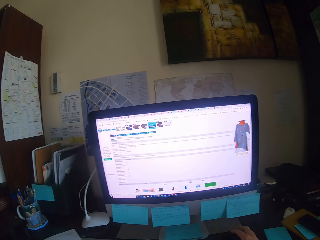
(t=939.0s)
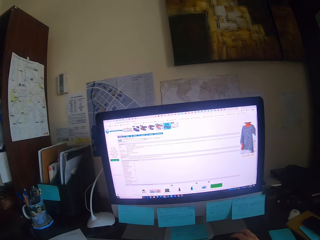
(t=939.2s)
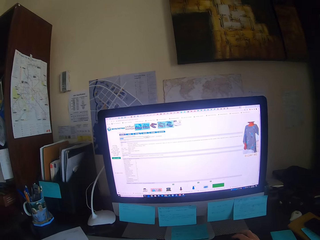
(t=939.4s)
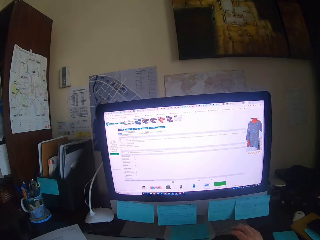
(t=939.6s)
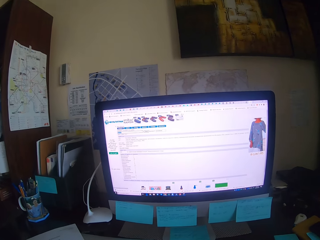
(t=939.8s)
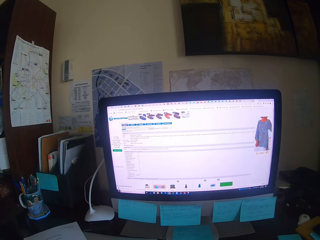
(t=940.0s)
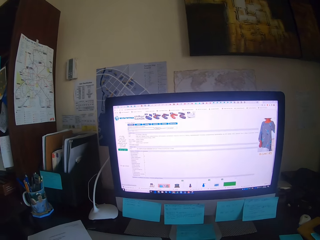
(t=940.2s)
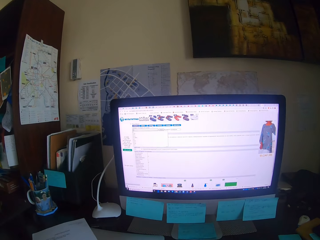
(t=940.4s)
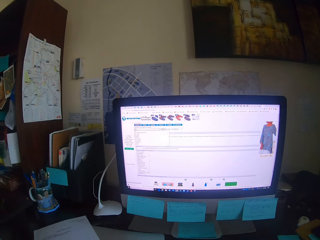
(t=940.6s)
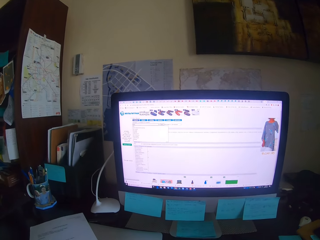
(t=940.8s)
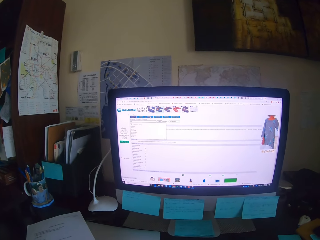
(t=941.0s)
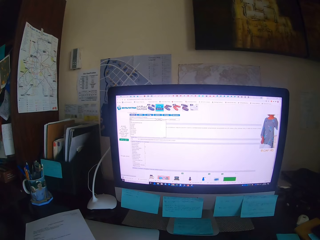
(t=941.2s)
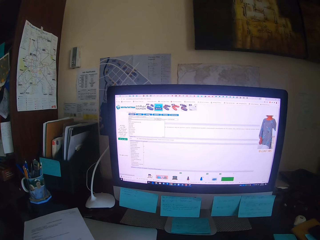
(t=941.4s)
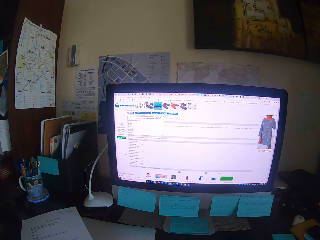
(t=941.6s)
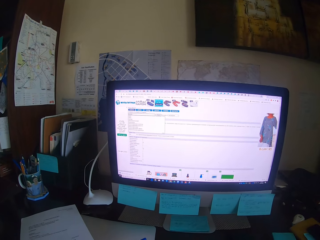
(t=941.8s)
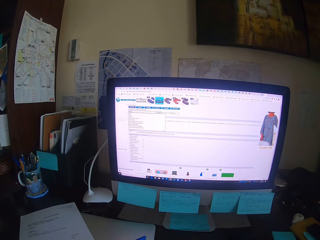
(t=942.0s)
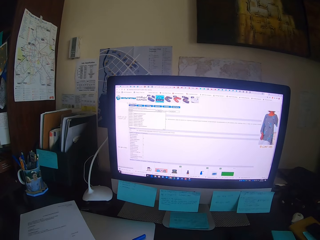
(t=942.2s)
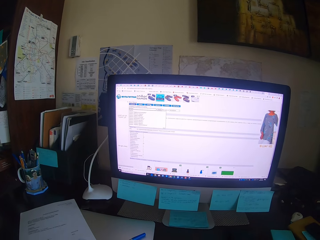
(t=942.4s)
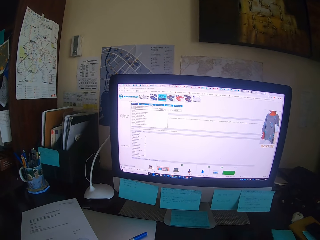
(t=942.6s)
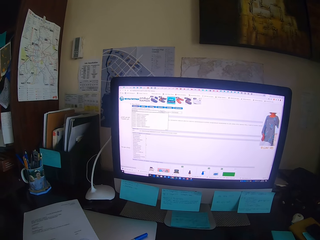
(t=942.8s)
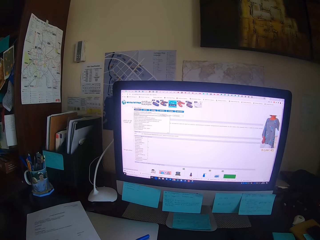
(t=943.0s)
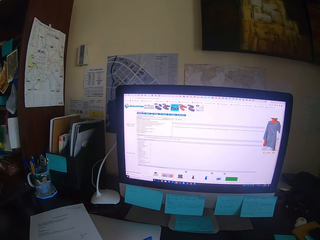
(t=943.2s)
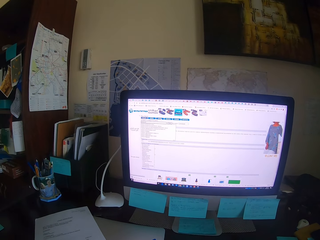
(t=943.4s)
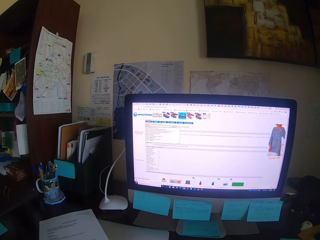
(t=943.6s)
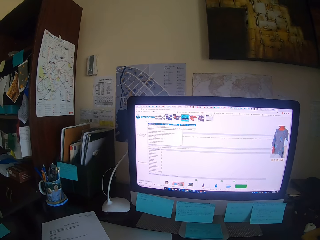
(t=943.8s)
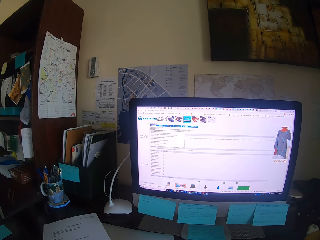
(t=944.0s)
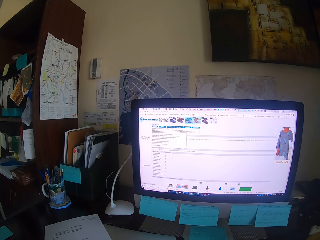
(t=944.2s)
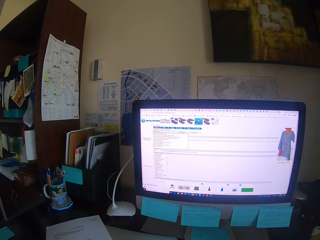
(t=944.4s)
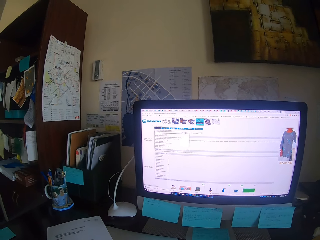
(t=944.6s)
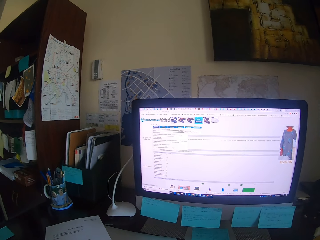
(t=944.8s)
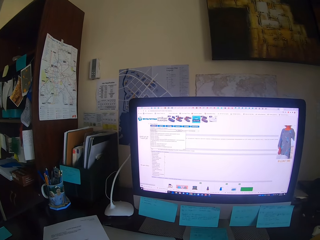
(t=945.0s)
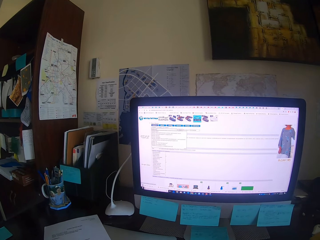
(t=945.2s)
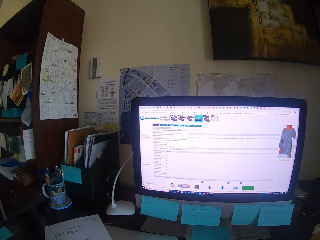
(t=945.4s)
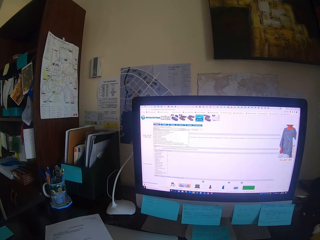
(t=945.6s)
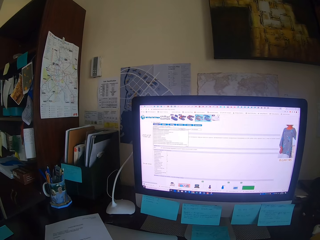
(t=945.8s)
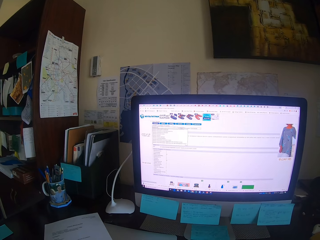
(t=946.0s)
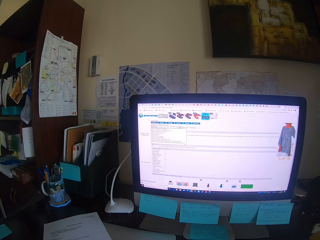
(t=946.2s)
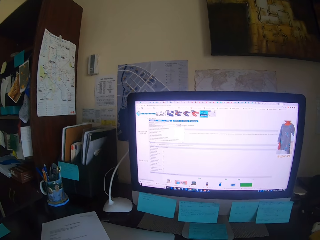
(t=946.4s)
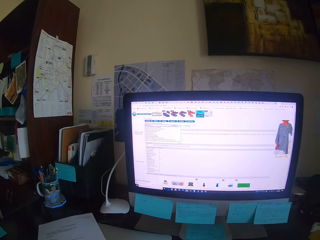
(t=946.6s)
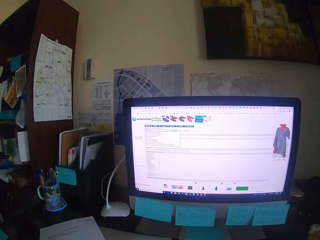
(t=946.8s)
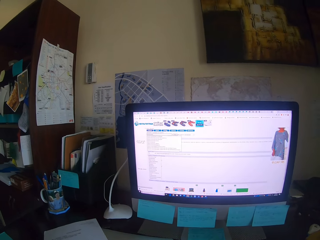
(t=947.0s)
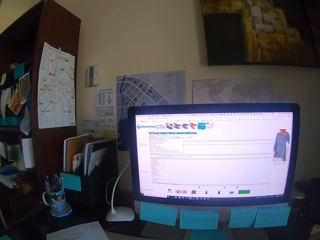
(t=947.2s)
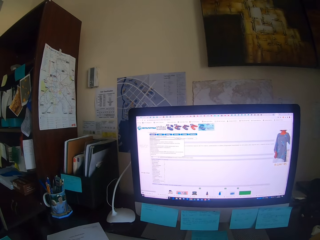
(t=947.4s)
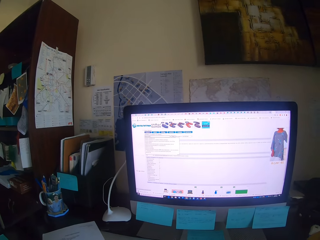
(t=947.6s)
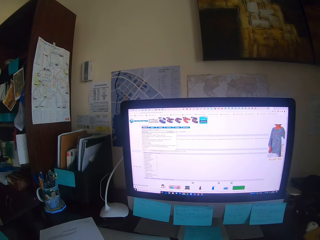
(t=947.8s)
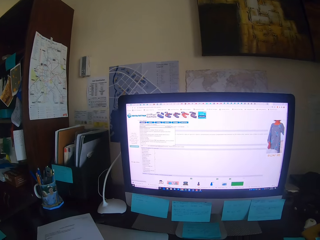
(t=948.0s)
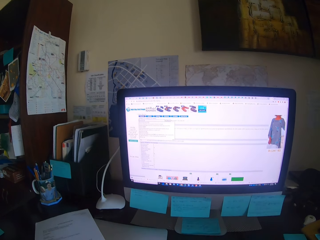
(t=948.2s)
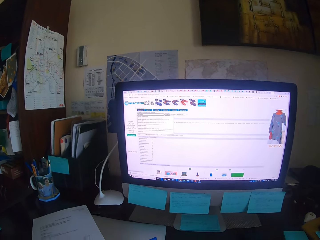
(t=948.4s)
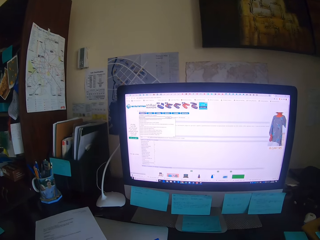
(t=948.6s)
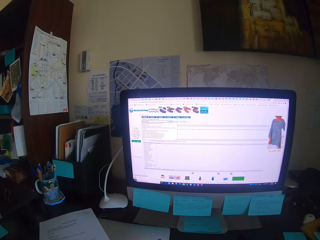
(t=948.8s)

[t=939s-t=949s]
The camera wearer types on a keyboard. They look at the desktop.

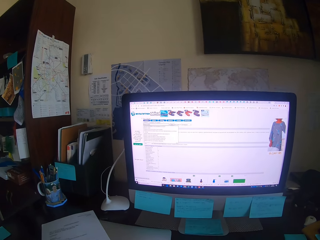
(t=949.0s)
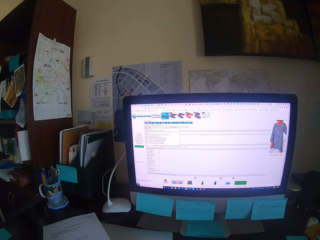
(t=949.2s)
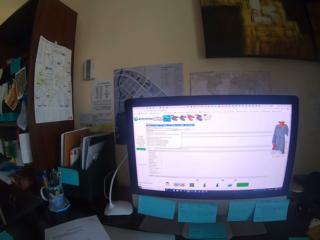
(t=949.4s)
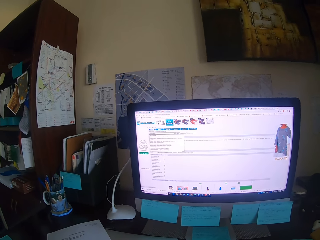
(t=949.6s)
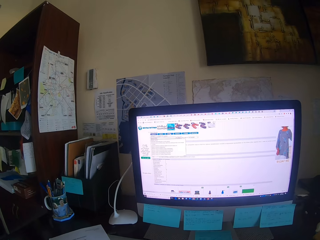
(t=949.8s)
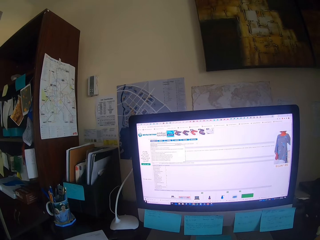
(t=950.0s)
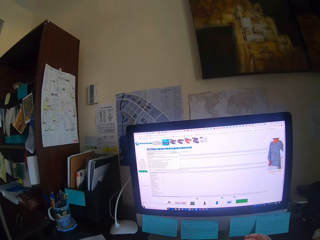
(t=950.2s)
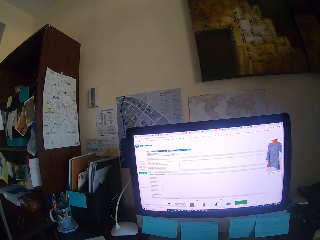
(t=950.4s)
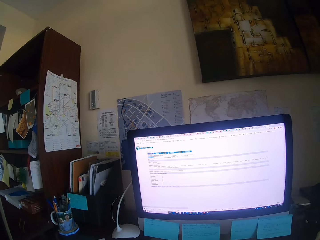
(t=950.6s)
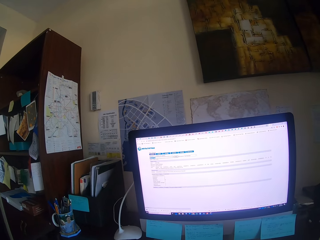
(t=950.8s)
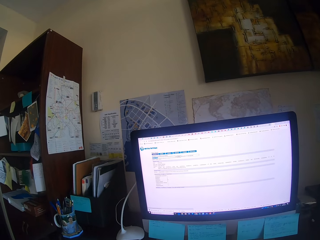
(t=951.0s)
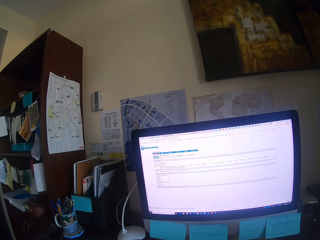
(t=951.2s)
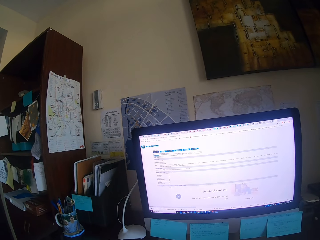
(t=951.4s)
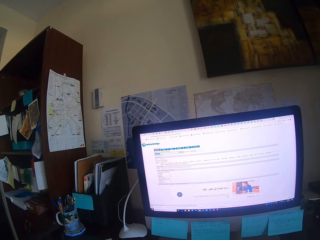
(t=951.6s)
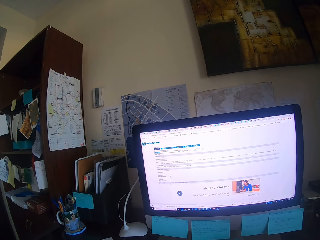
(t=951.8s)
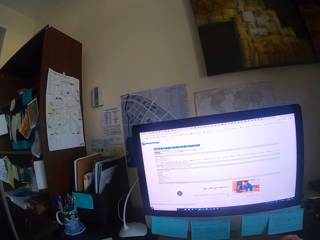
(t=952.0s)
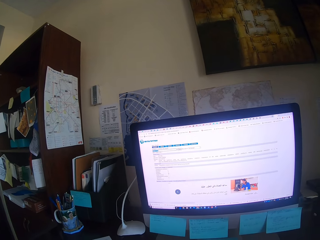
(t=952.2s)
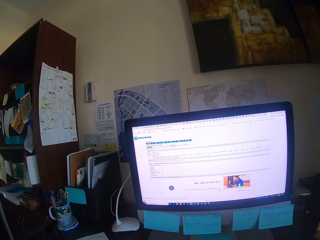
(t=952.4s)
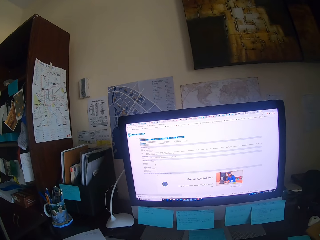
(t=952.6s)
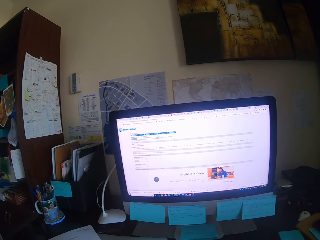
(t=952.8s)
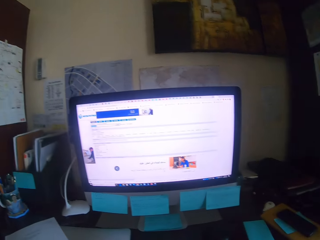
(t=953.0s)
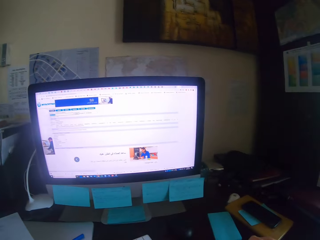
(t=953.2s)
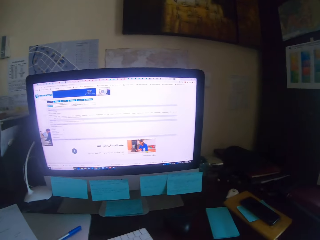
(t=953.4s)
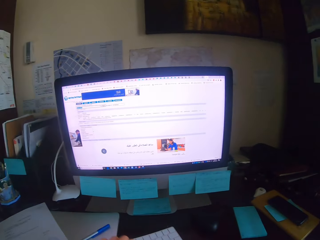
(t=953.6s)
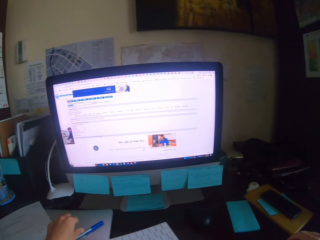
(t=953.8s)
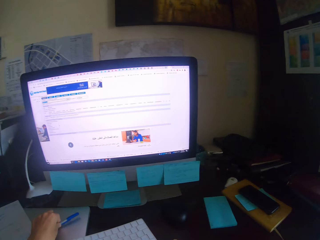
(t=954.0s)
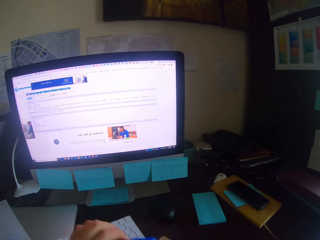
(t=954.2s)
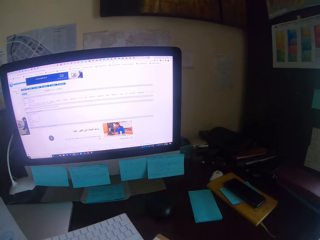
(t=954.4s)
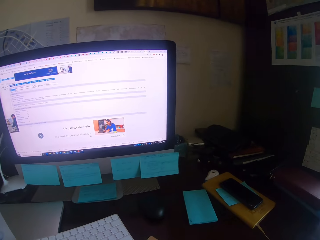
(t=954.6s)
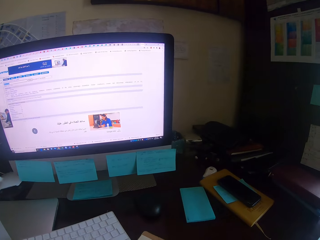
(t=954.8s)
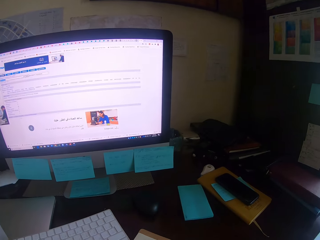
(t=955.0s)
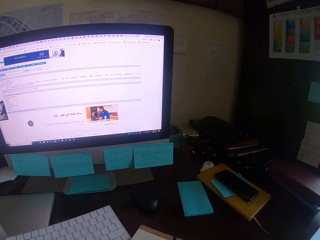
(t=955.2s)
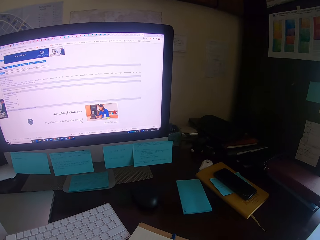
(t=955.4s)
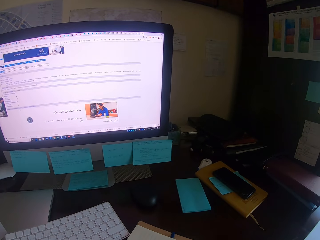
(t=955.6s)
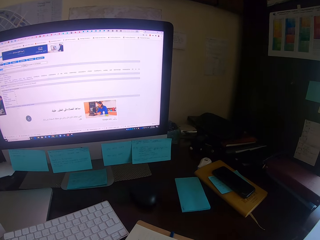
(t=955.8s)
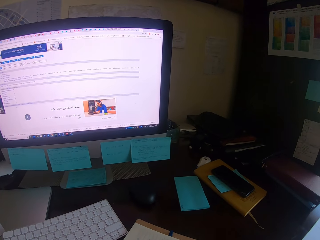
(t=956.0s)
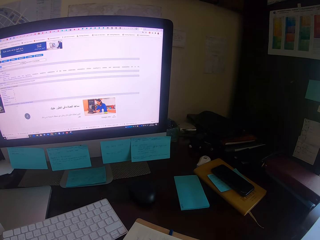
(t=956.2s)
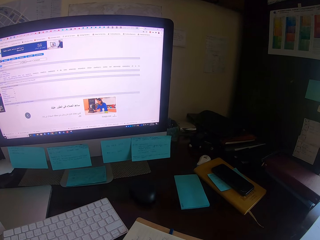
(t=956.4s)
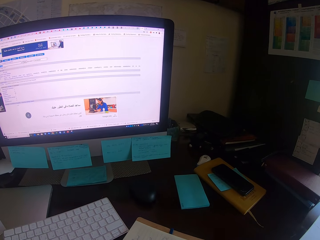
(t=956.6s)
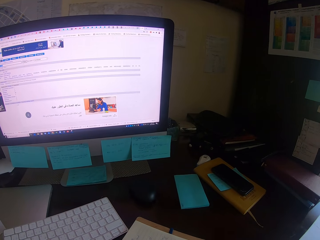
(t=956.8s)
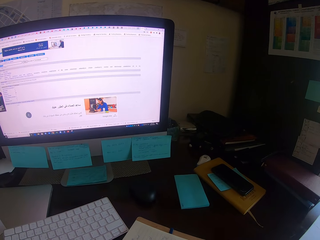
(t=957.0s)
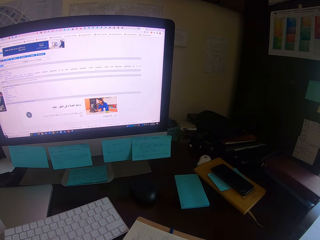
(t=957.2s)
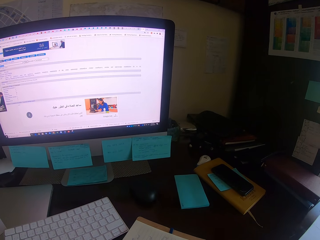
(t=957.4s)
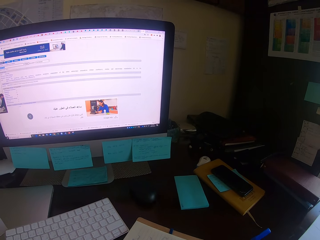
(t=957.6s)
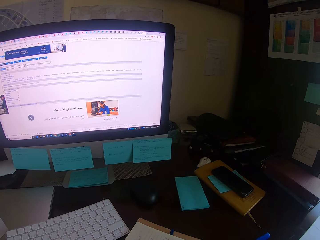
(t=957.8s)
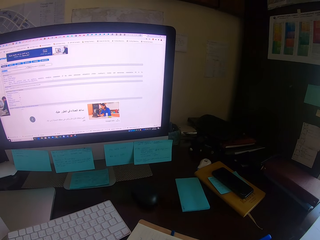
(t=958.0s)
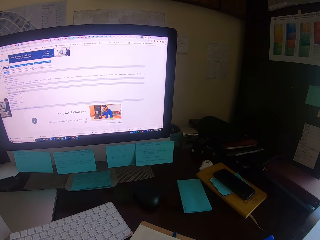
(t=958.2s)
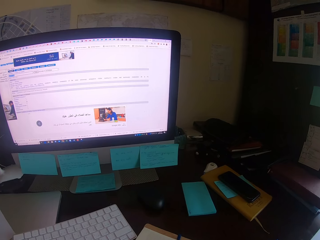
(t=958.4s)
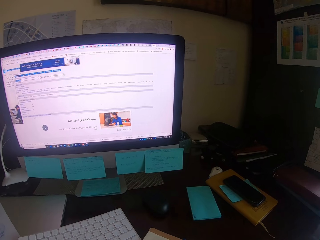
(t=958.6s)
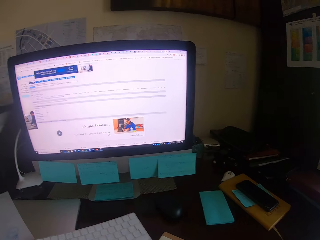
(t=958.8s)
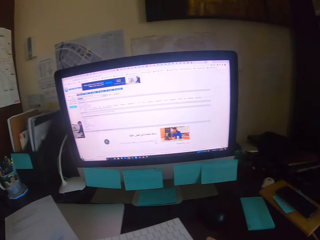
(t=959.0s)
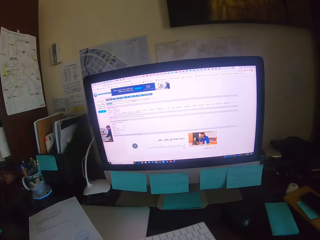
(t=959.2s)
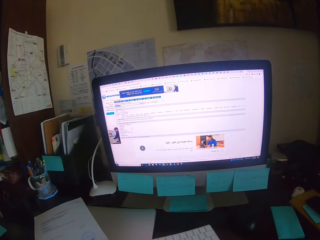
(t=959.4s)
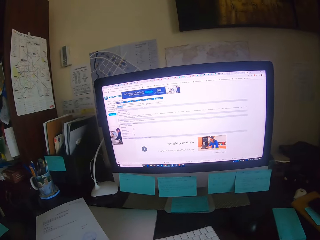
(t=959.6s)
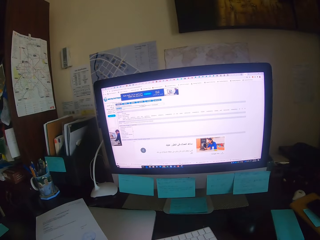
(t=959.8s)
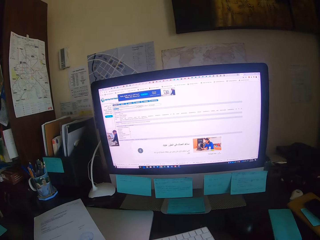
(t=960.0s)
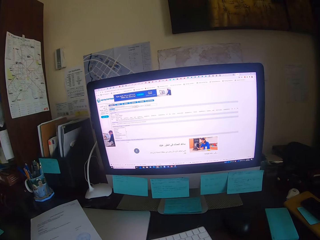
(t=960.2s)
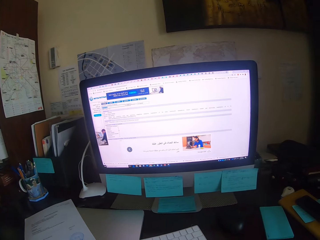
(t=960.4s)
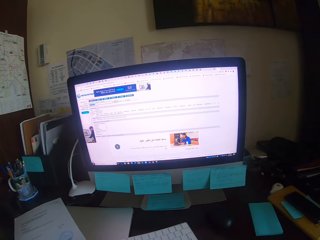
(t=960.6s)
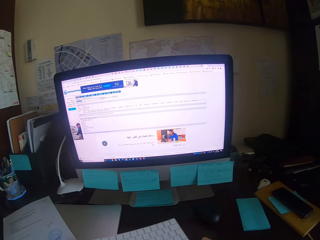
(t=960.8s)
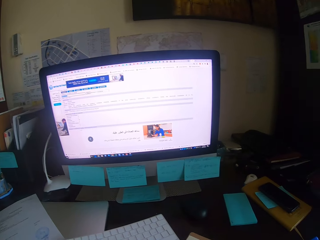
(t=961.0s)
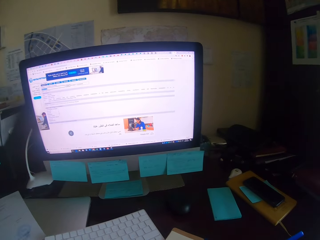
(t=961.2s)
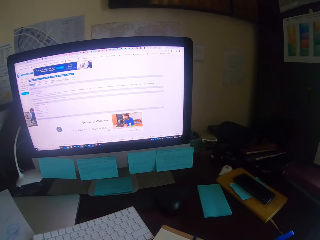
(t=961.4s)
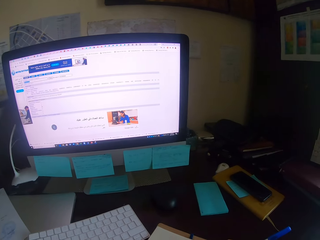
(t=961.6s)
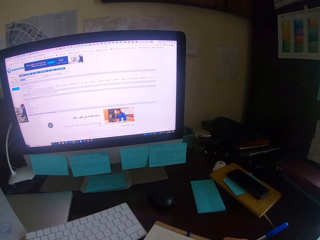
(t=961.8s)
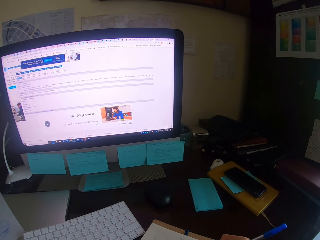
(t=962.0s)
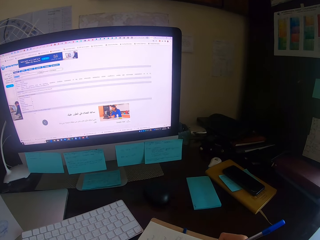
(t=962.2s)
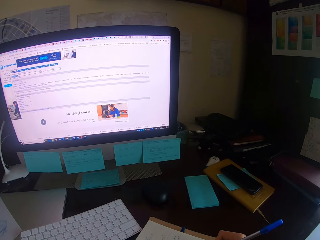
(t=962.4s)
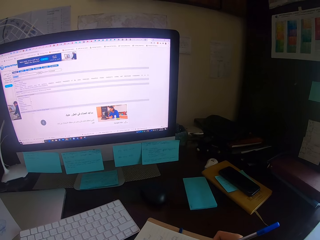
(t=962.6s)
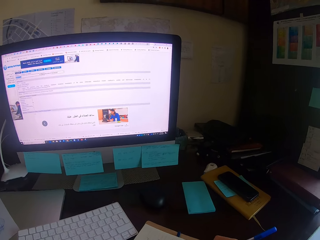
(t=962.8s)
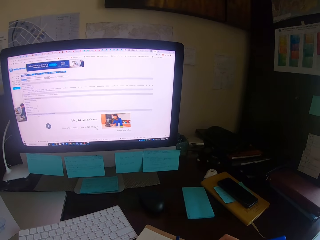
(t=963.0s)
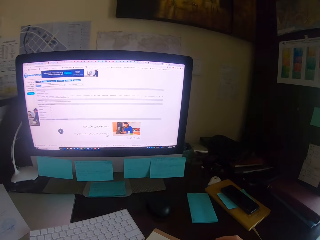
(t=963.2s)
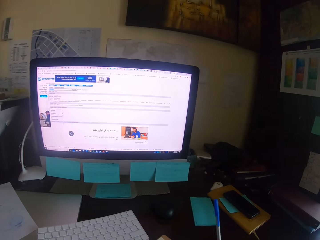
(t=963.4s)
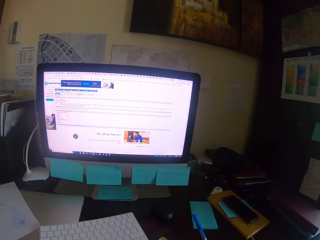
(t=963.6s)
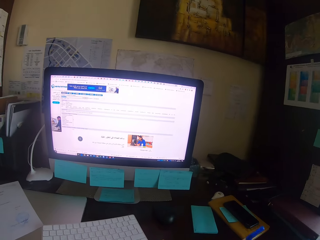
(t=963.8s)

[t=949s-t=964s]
The camera wearer focuses on a computer. They take a pen, look around, write on a book, and focus on the computer. They look at a paper and look around.
